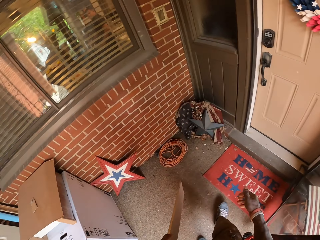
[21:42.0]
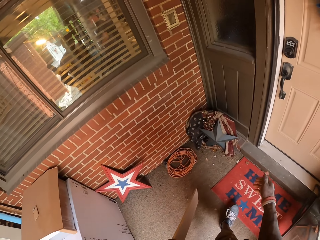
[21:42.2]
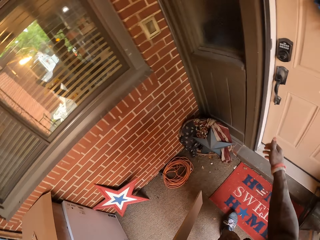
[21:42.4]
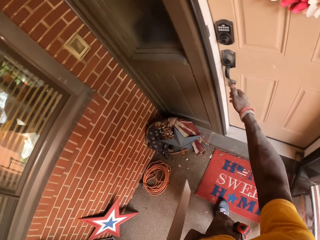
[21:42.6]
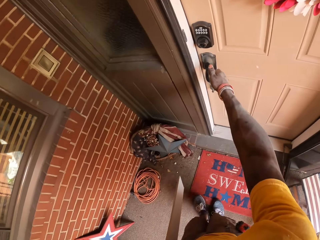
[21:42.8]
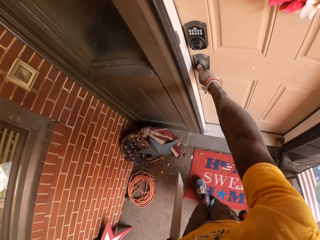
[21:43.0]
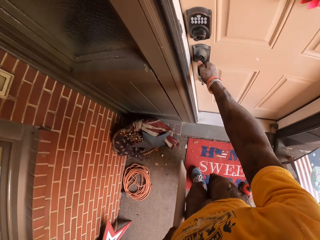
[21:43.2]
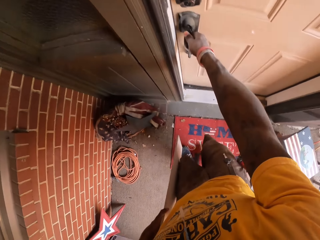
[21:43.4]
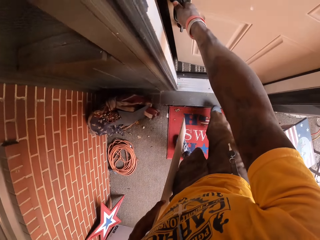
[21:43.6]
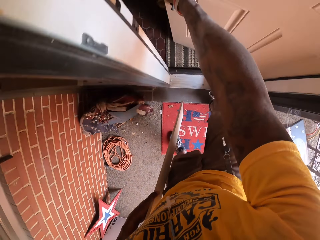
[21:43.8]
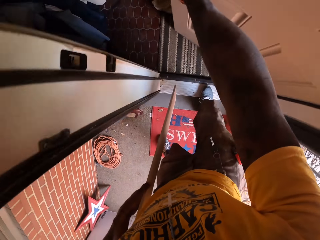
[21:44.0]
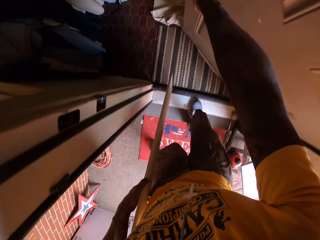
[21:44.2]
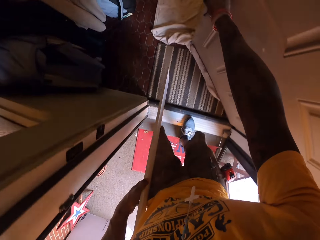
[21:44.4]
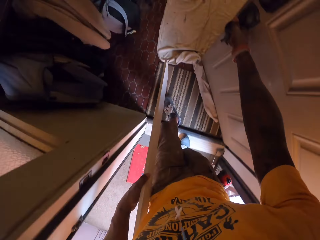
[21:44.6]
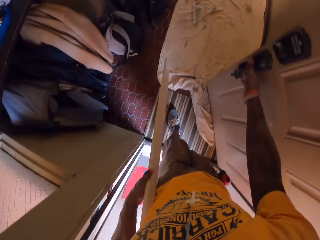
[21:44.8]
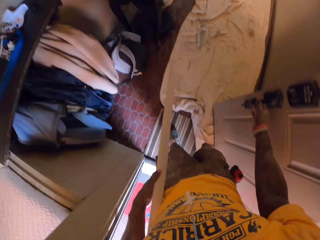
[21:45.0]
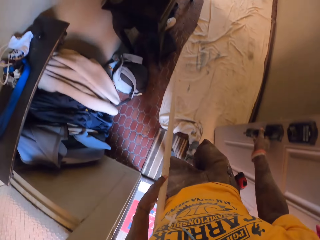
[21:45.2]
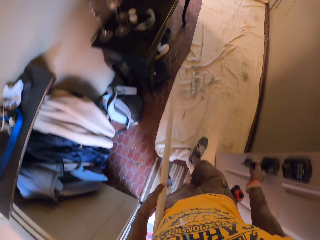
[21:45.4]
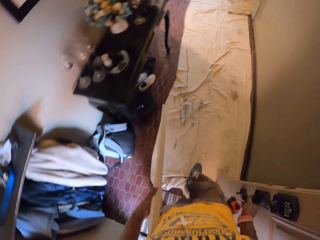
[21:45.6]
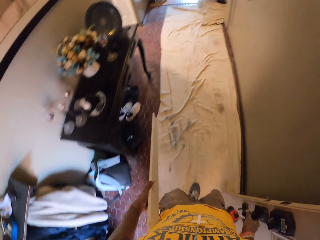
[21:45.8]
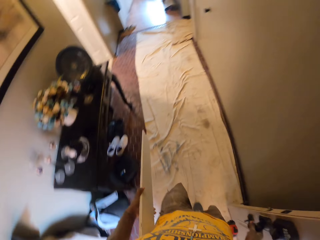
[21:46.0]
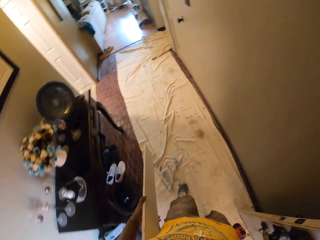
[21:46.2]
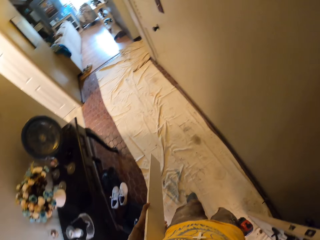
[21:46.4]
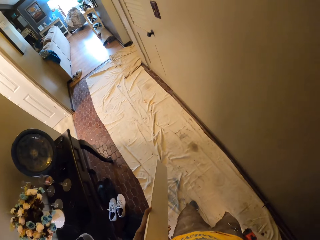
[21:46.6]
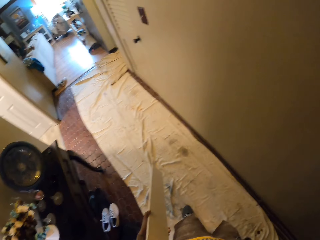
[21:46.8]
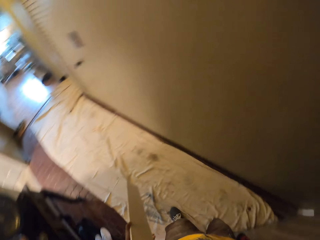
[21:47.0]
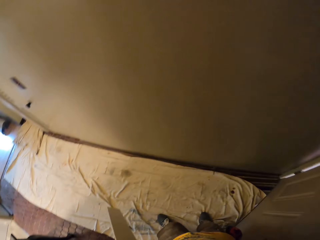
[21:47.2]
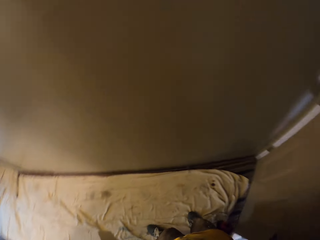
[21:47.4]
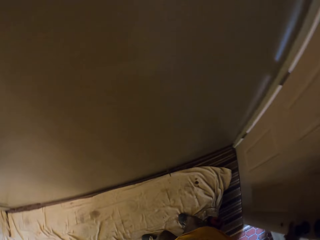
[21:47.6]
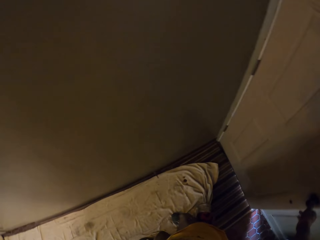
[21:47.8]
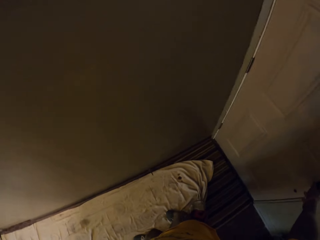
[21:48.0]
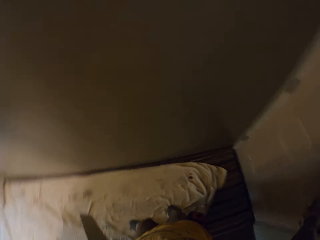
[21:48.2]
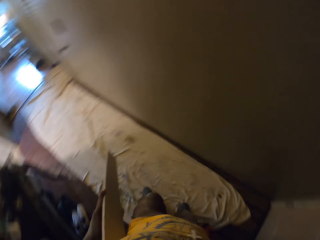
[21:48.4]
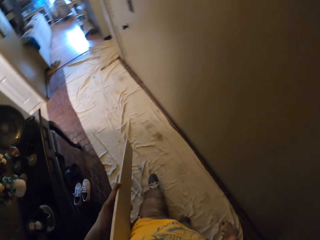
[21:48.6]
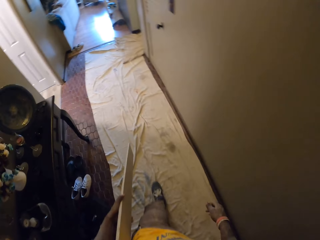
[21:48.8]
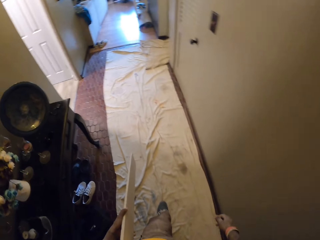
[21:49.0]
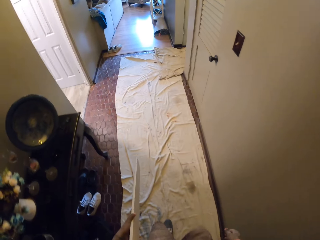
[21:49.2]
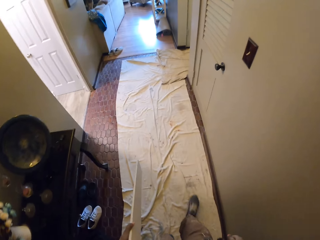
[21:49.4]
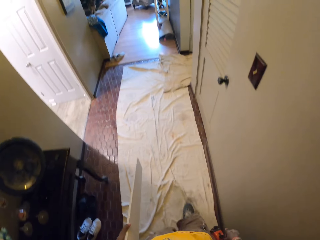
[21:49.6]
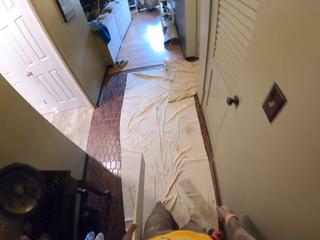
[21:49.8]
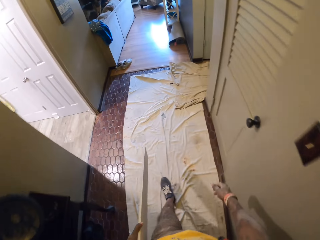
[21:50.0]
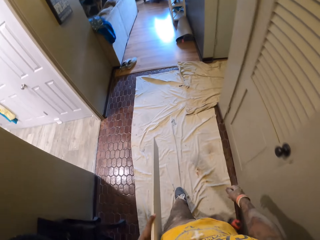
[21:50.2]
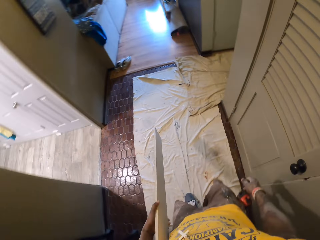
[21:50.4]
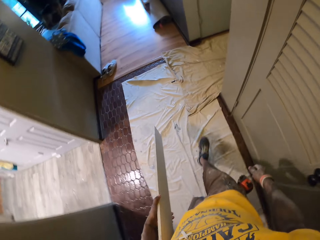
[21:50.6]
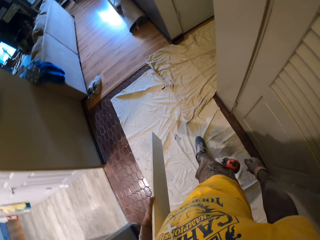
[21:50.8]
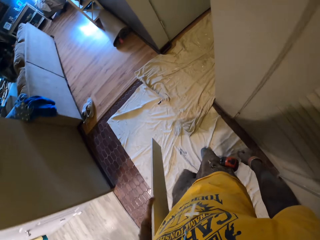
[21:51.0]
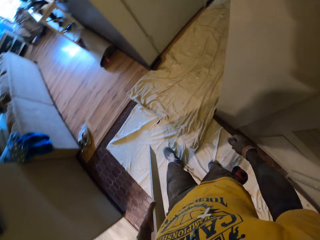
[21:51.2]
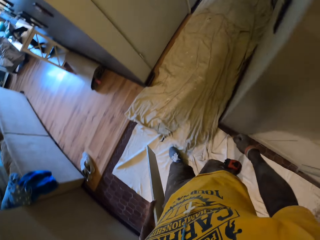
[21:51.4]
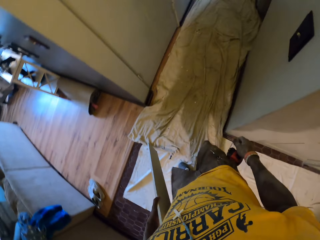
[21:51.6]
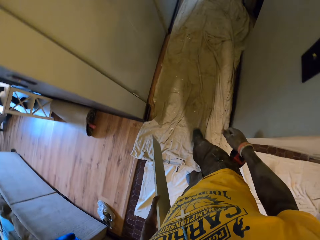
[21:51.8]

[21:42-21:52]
The camera wearer opens a door with his right hand. He walks into an apartment. He closes the door with his right hand.

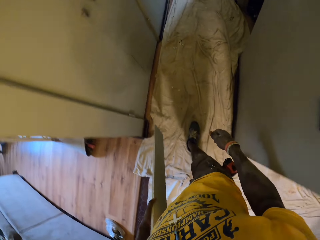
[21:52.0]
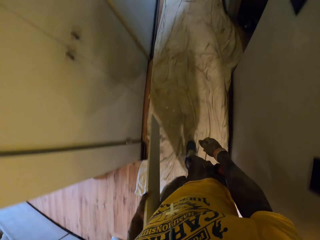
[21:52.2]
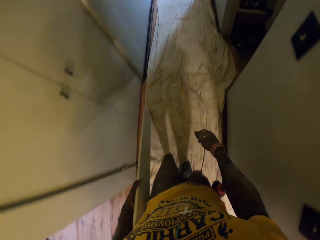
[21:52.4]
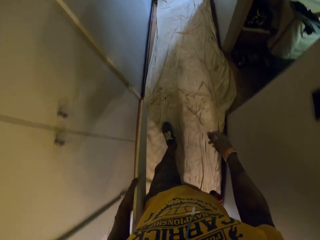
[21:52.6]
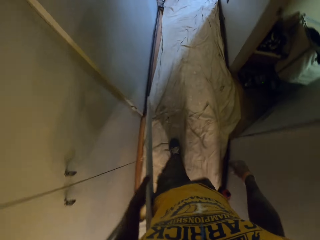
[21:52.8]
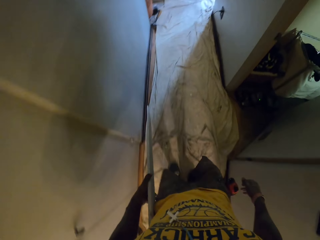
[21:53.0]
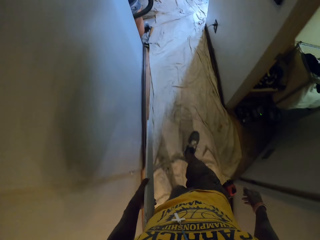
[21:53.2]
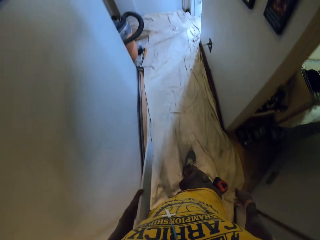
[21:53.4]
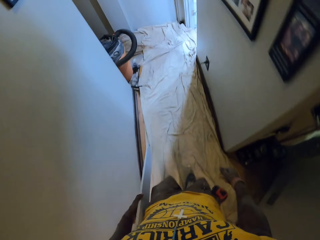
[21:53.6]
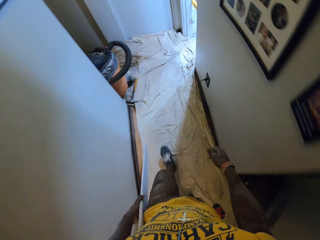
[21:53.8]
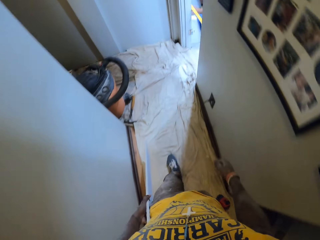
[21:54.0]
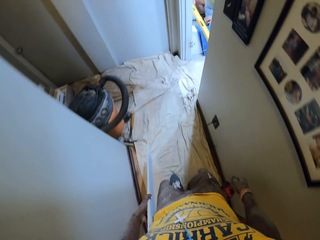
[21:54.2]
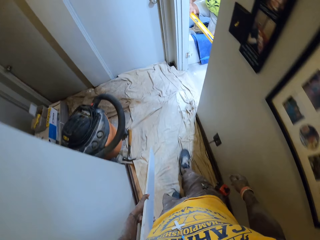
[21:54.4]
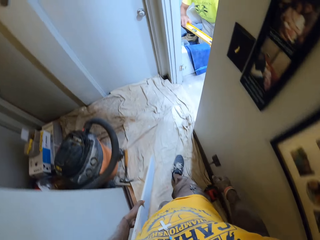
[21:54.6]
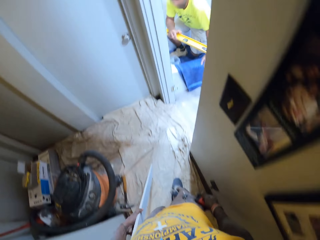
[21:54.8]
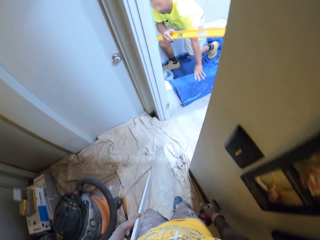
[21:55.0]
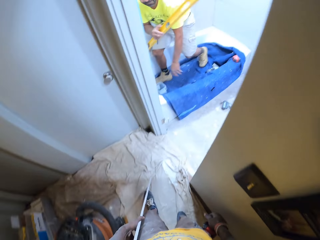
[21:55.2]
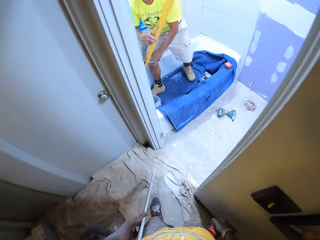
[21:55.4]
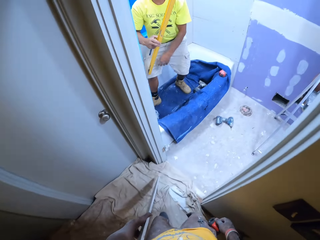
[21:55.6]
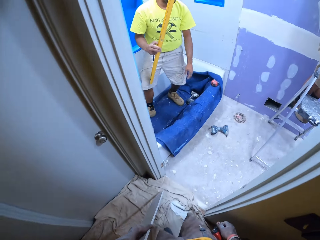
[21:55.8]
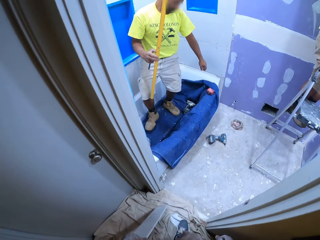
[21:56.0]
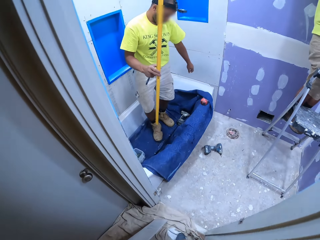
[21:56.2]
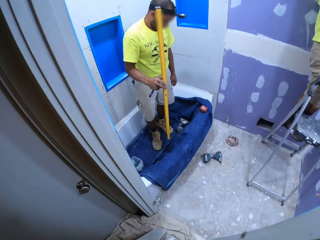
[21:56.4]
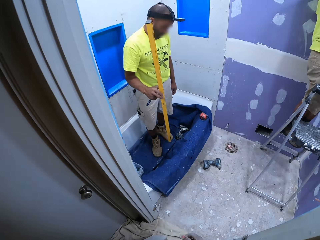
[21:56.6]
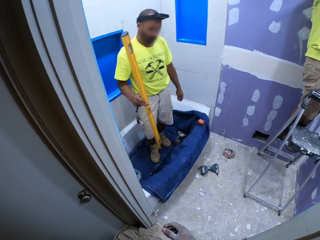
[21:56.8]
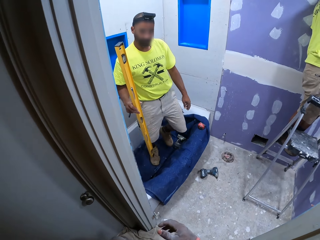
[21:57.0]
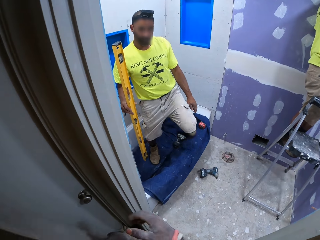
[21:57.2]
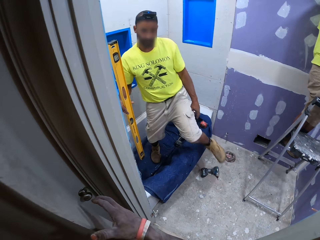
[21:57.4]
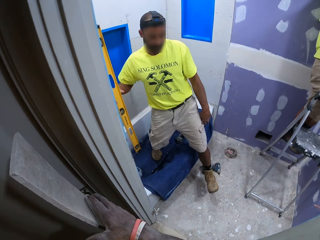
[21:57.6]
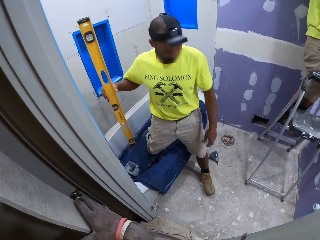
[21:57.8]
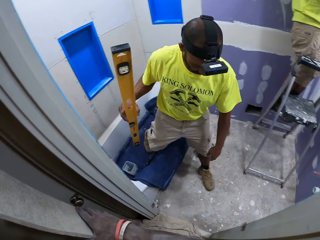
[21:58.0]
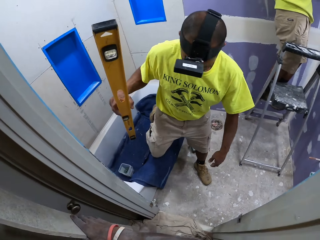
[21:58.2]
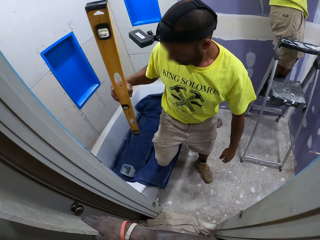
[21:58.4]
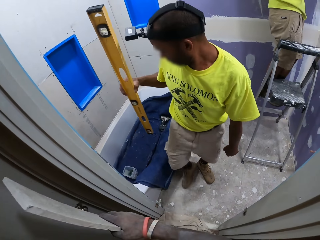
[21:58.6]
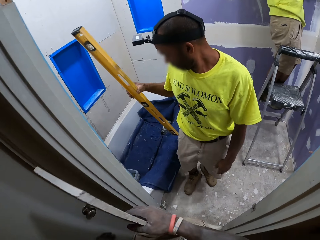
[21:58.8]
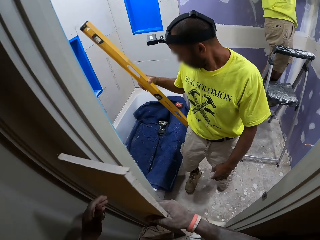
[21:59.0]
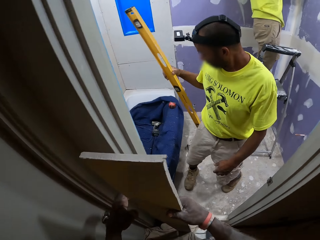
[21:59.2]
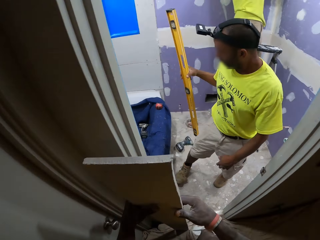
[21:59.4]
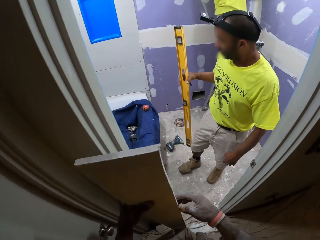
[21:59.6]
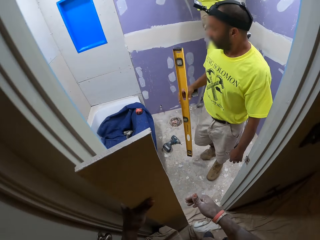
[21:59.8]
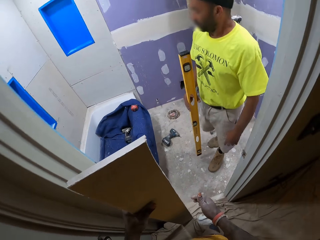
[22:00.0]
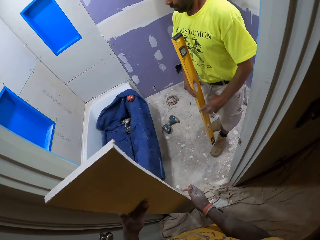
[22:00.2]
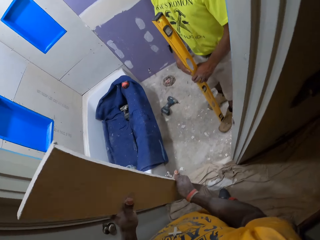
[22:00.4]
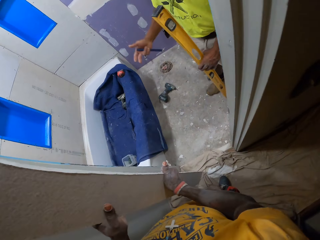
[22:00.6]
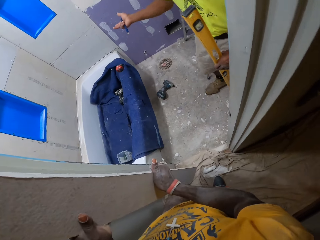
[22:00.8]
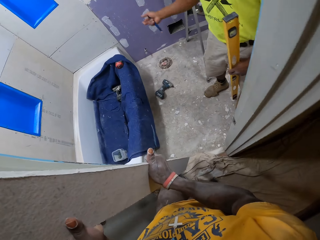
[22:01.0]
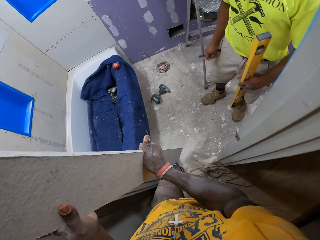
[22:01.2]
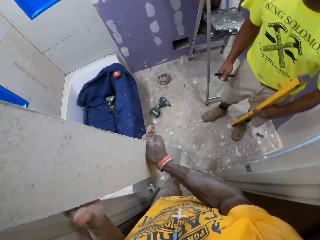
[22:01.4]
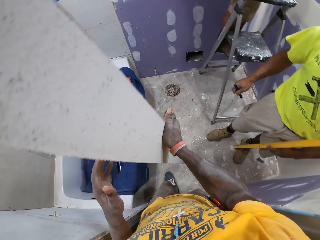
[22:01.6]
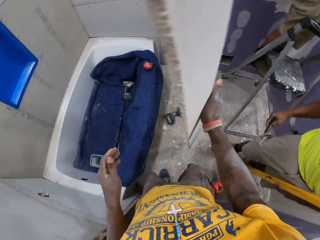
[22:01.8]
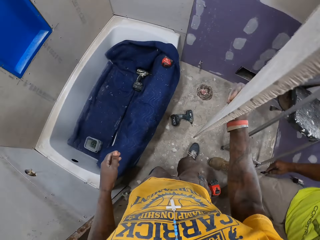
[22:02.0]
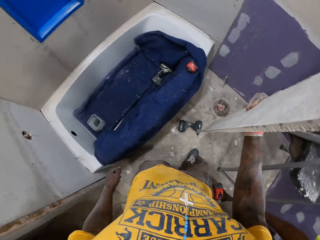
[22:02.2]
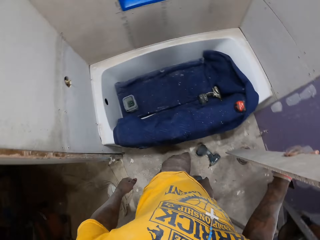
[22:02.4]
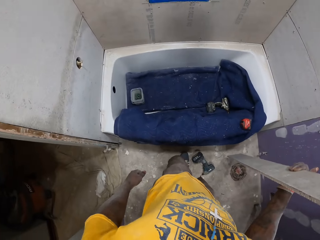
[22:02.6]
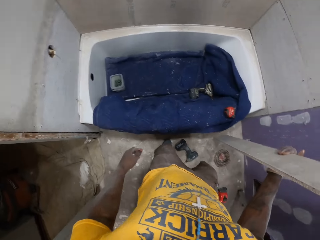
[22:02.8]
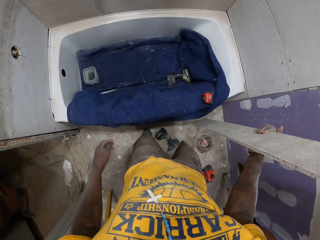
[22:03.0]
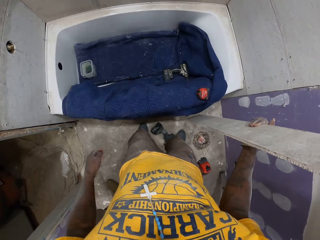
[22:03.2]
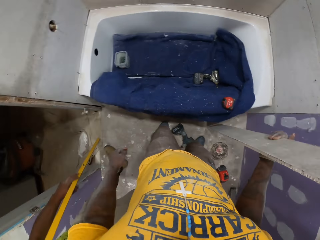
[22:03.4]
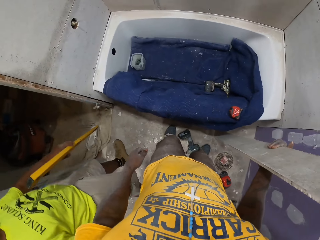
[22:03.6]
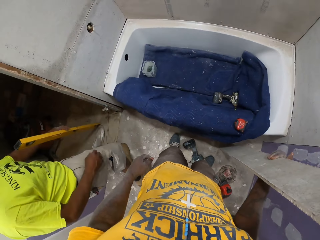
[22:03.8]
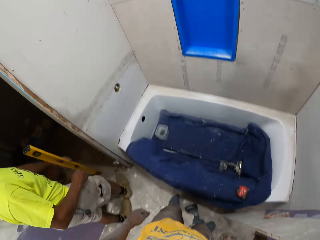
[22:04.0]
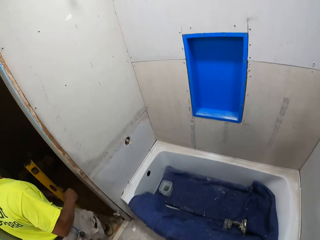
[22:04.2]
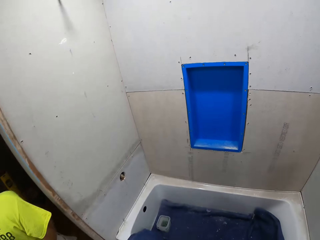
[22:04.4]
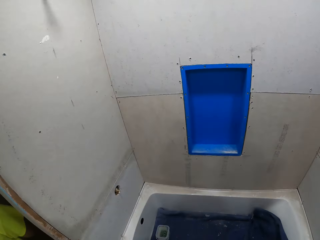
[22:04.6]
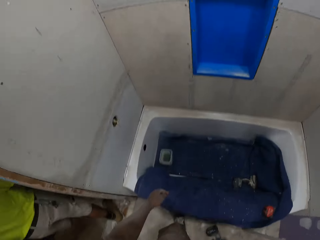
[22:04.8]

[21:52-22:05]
A man lifts a spirit level. He stands up. The camera wearer walks into a bathroom. Another man faces the other side. The first man walks out of the bathtub. The camera wearer holds the board with the other hand. They interact with a worker. They hold the board. They remove a hand from the board. The first man holds the spirit level with the other hand. He moves the right hand. The camera wearer walks in the room. They remove a hand from the board. The first man walks out.
